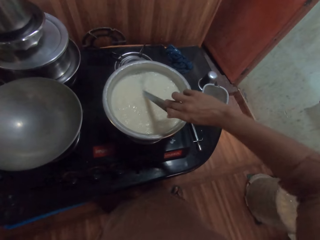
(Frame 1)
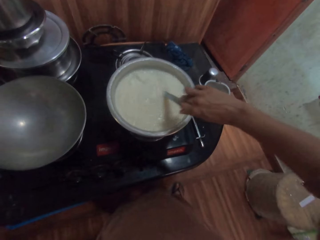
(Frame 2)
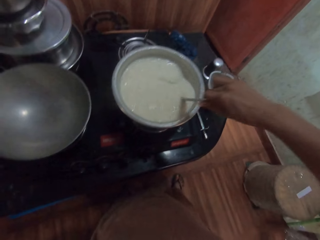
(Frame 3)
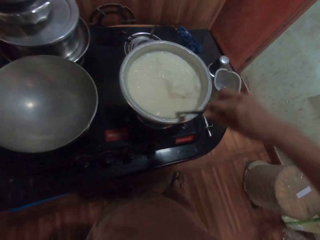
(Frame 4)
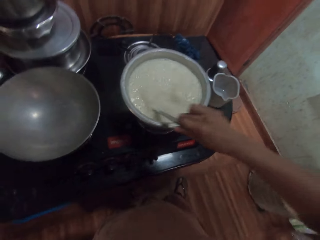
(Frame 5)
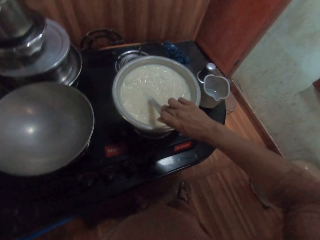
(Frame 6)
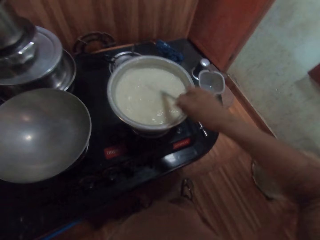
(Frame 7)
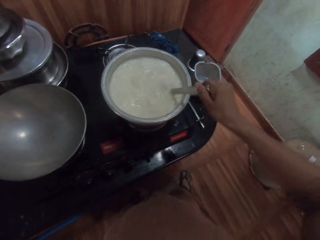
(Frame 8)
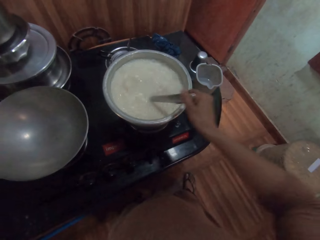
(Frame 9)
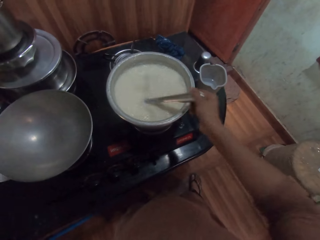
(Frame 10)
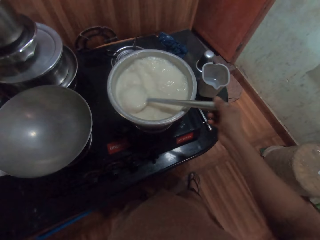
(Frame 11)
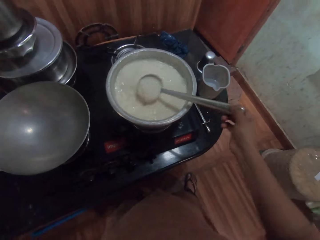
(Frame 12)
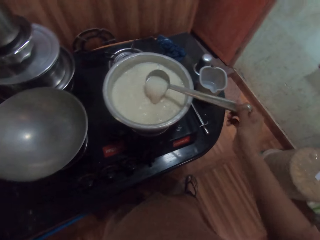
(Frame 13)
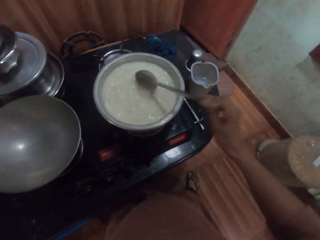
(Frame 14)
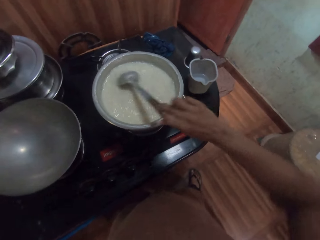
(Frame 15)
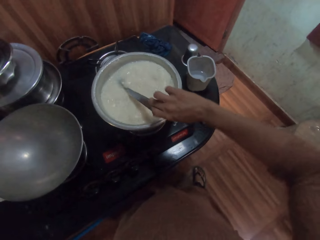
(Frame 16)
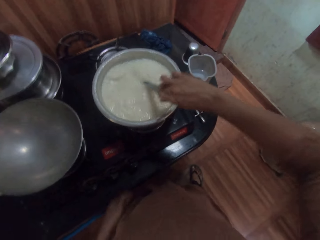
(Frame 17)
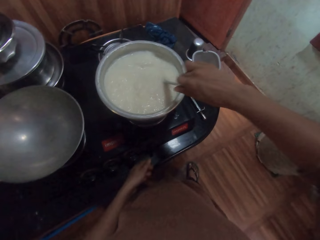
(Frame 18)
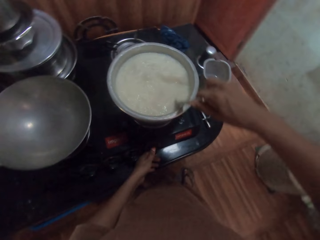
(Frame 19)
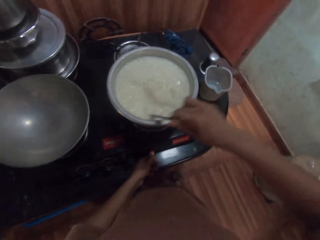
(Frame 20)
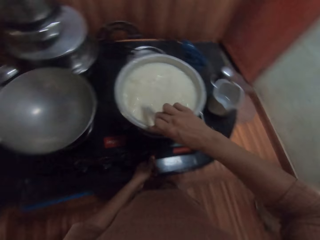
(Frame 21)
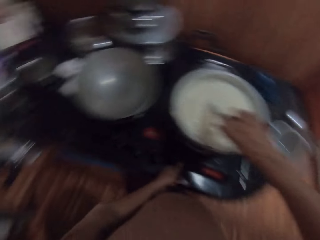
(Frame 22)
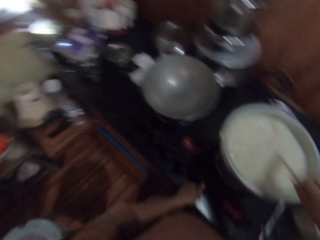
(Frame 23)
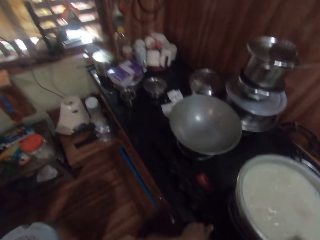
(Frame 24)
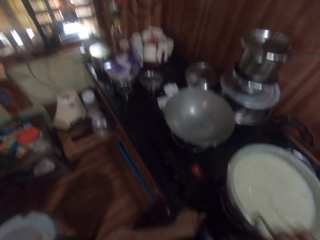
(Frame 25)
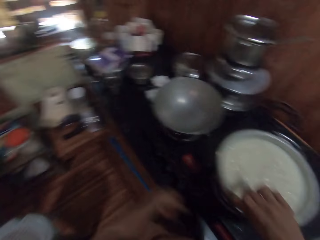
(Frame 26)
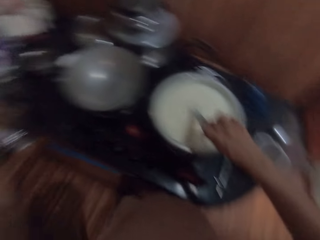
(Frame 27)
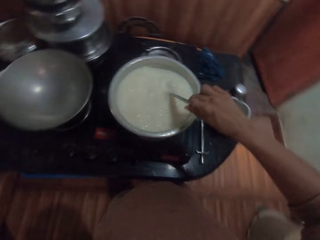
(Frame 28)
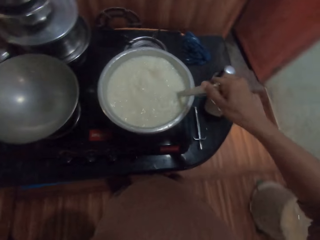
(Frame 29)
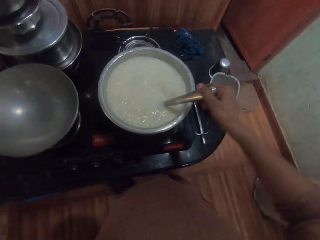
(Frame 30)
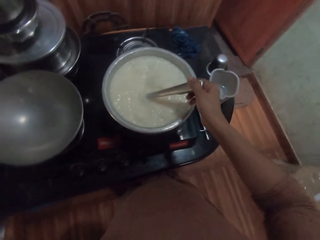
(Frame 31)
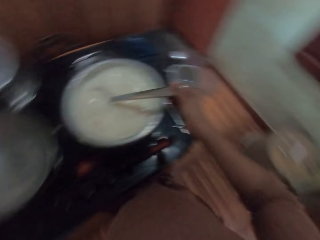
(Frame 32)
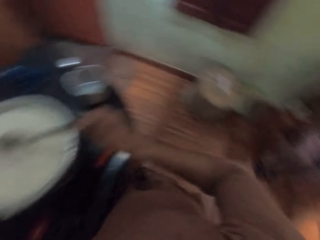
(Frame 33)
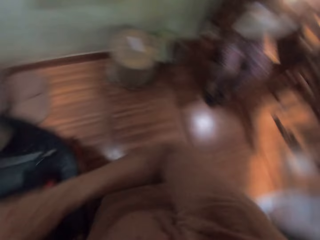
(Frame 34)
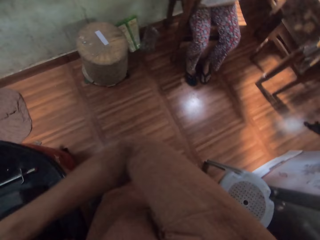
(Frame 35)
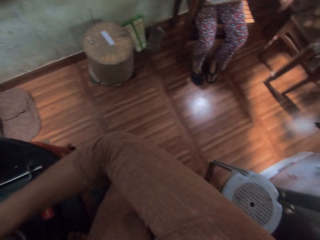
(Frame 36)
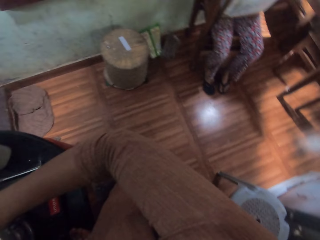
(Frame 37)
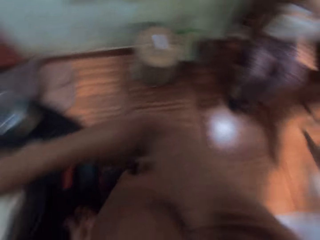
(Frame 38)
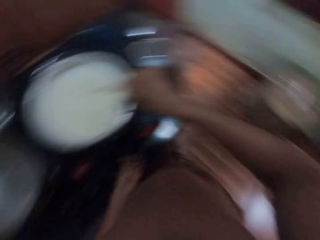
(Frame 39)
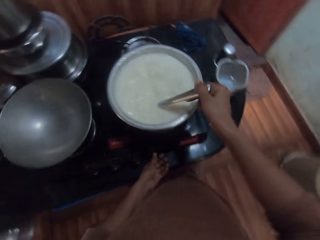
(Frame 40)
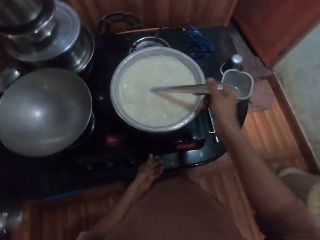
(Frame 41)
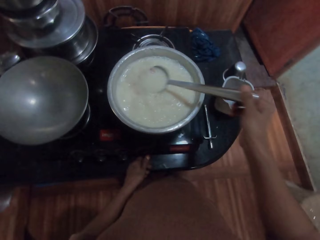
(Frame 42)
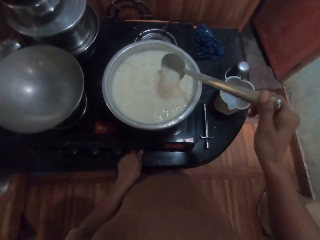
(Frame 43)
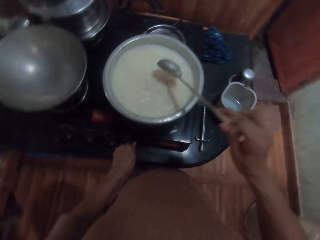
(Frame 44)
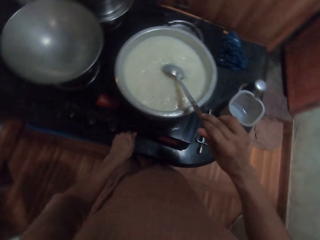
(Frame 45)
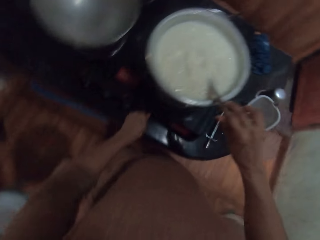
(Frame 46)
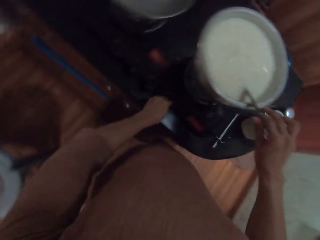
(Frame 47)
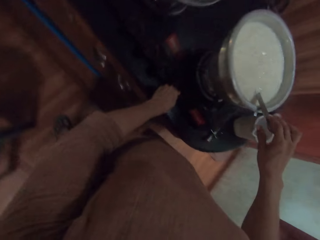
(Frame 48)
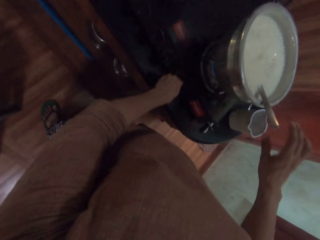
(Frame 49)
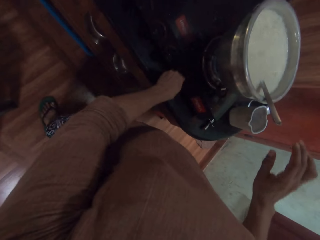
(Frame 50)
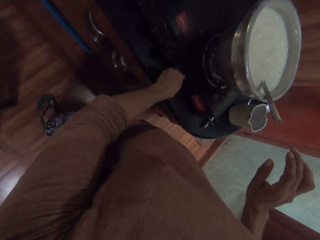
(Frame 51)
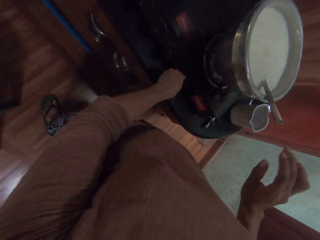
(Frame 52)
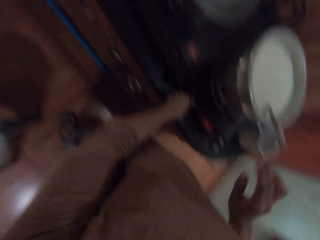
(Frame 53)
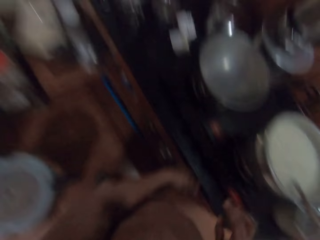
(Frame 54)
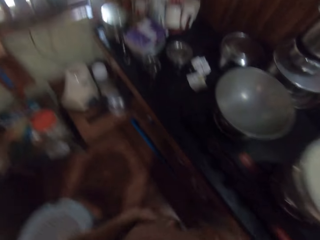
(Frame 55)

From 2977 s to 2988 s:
A woman converses with the camera wearer. The camera wearer adjusts a control knob. She raises a hand. She adjusts the control knob. She operates the gas. She drops the spoon in the pot on the gas burner on the countertop with her right hand.

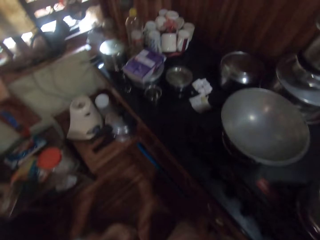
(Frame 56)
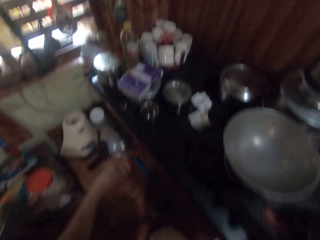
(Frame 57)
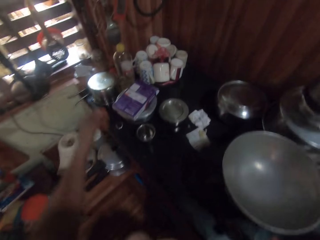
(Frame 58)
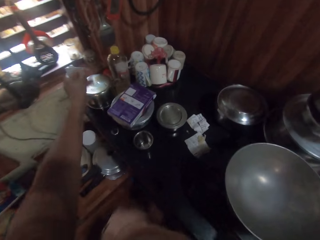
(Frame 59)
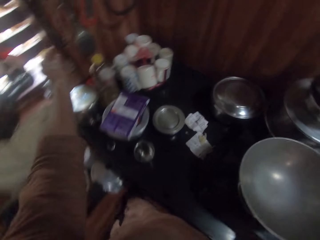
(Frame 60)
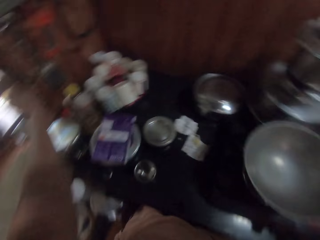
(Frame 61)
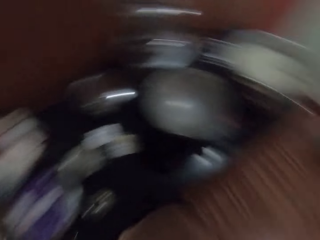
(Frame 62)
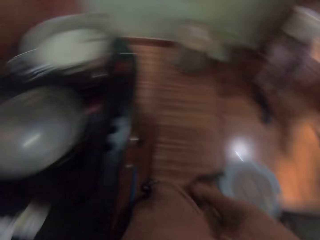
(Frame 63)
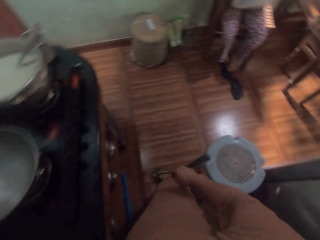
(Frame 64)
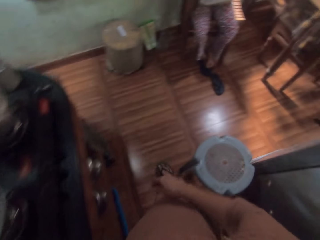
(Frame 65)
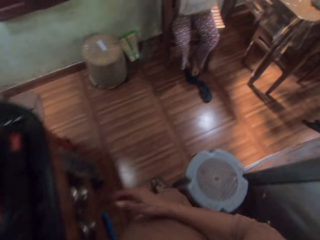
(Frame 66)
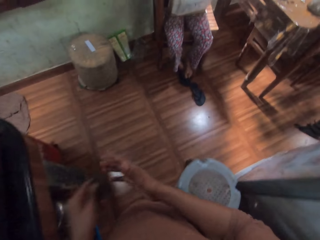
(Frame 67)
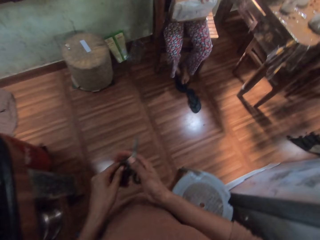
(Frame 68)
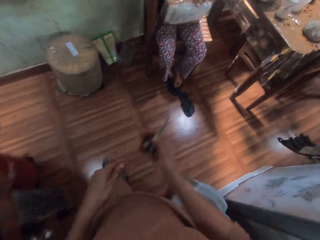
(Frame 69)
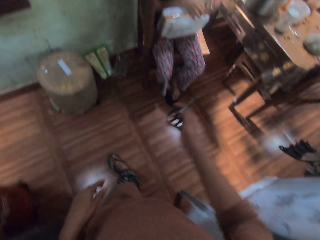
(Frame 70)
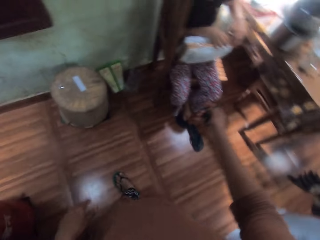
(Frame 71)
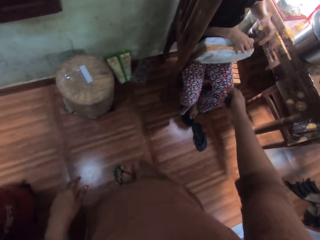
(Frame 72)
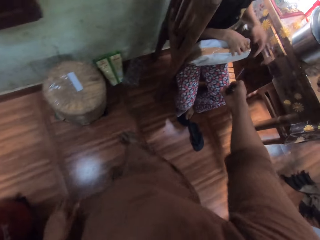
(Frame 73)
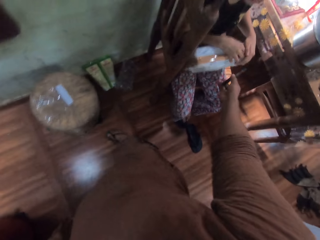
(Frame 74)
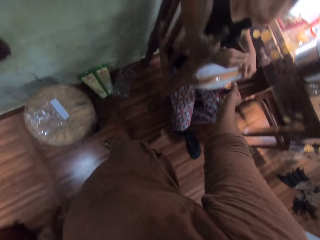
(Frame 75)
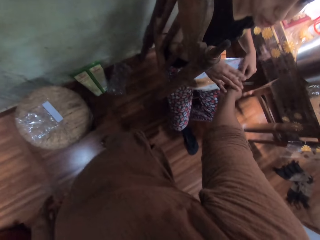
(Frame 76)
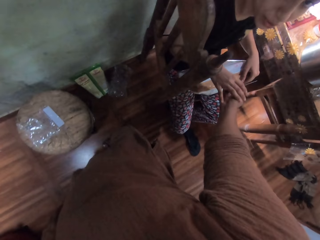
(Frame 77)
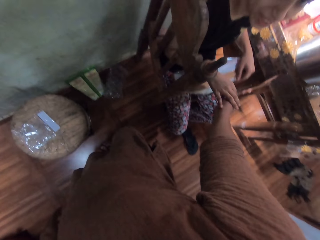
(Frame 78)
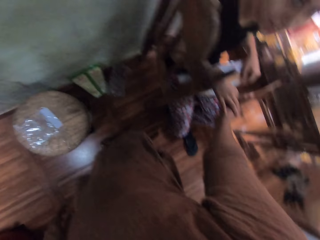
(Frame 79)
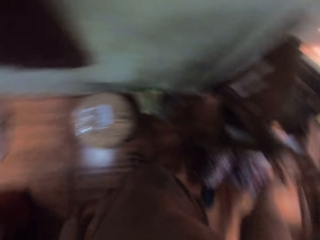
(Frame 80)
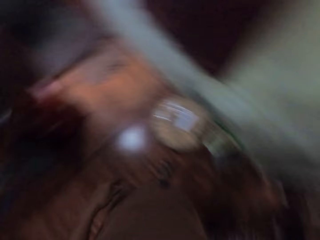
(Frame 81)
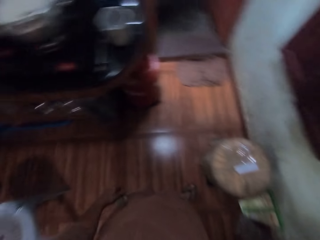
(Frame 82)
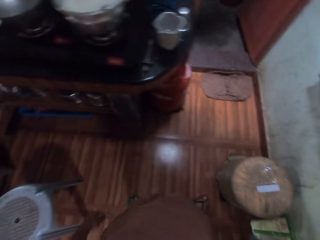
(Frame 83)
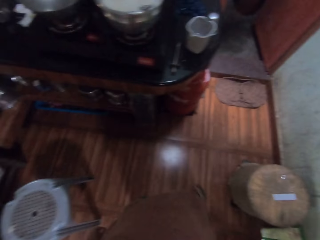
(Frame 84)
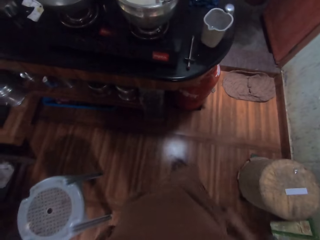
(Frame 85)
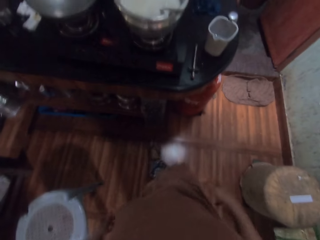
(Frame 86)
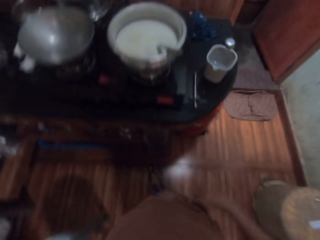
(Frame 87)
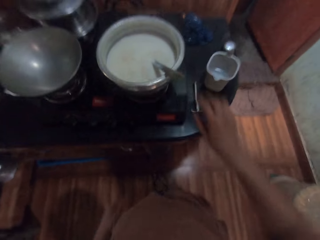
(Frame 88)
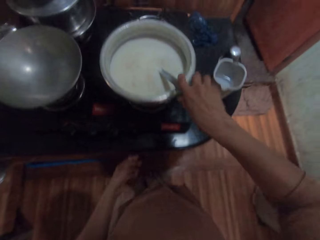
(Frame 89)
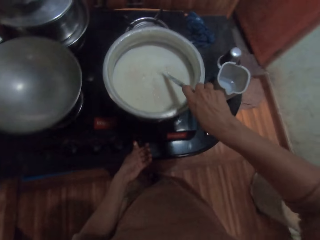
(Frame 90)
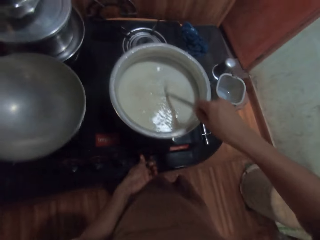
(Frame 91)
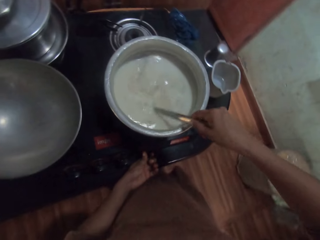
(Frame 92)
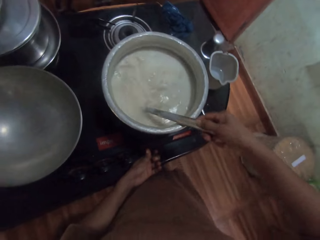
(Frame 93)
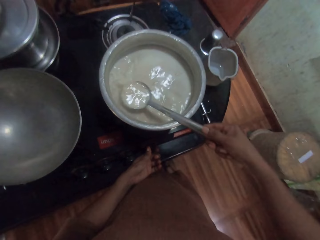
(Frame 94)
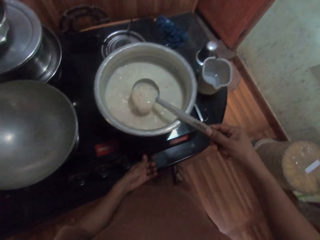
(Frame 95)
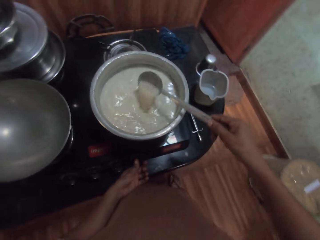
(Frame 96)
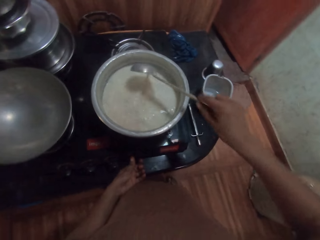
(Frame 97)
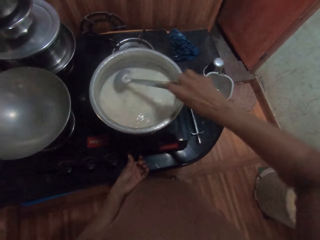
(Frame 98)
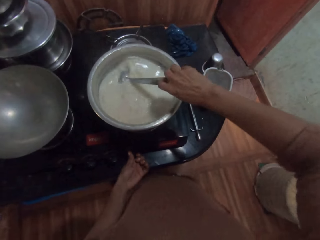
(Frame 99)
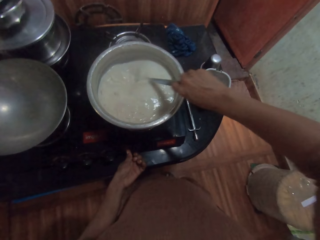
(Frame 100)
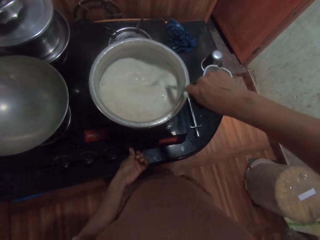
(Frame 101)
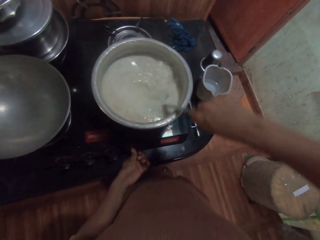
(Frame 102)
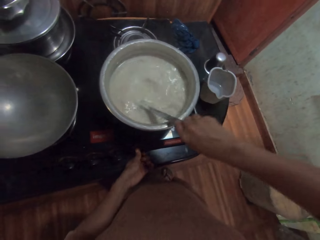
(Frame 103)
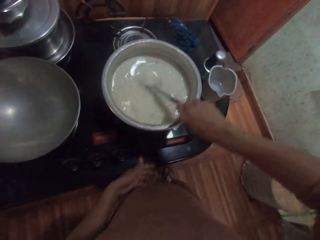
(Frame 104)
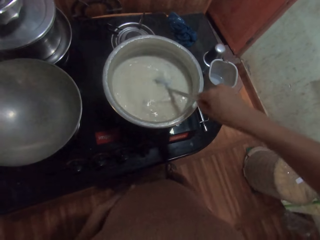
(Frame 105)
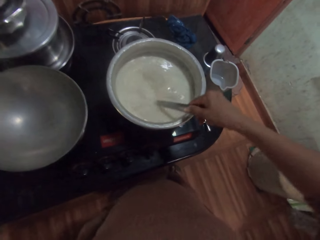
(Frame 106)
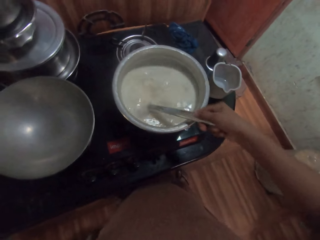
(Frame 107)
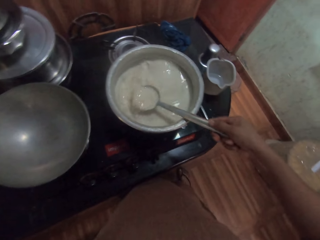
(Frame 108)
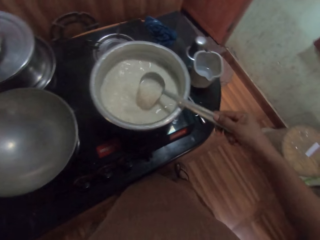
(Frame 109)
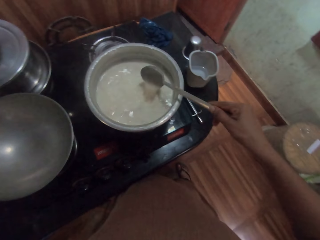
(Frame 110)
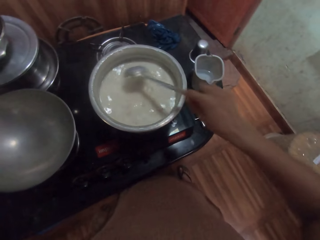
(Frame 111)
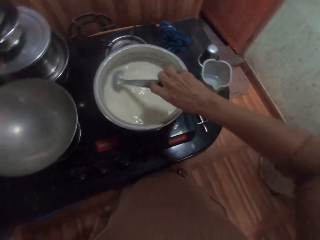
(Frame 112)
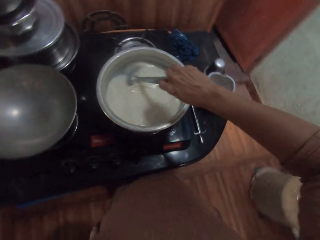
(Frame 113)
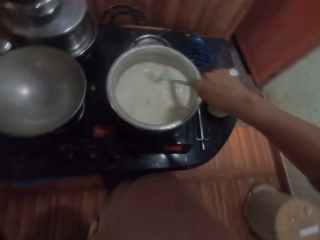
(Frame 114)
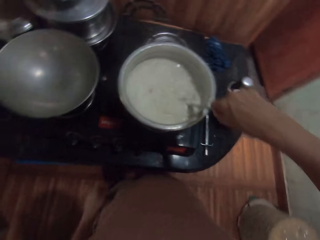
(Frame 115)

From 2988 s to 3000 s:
The camera wearer picks up scissors on a wall hanger with her left hand. She passes the scissors to her right hand. She passes the scissors to the girl with her right hand. The girl collects the scissors from the camera wearer with her right hand. The camera wearer stirs the milk in the pot on the gas burner on the countertop with the spoon in her right hand. She picks up the spoon. She operates the gas burner on the countertop with her left hand.
